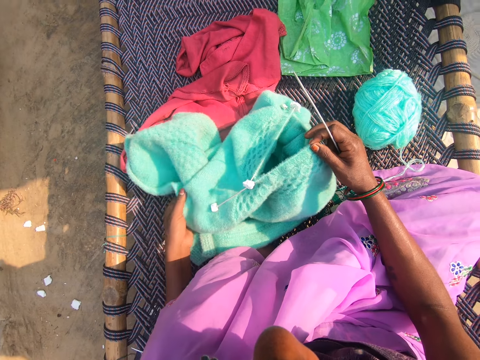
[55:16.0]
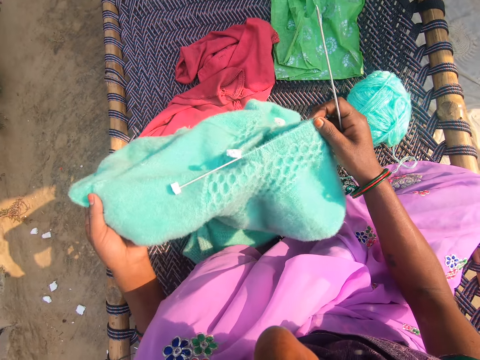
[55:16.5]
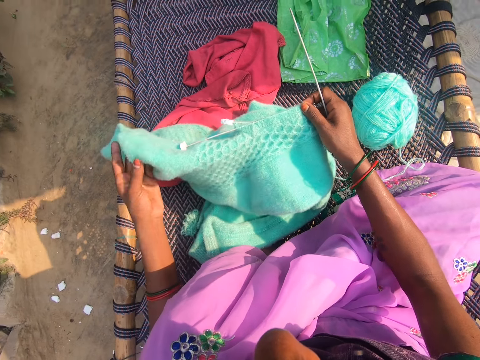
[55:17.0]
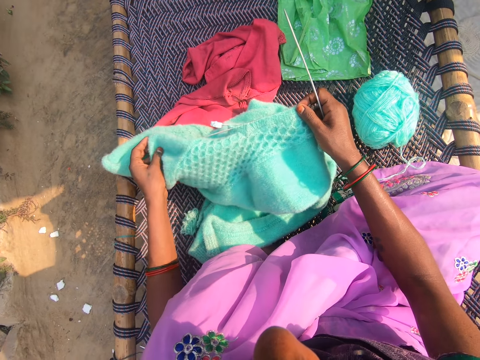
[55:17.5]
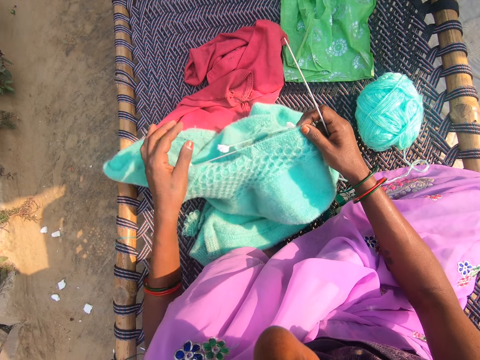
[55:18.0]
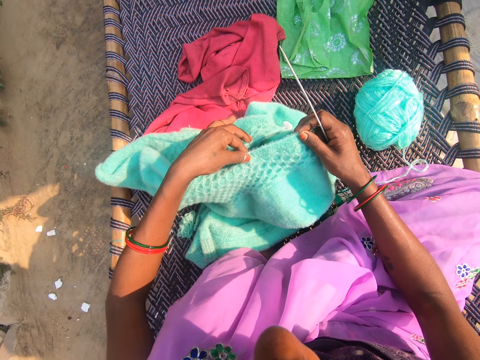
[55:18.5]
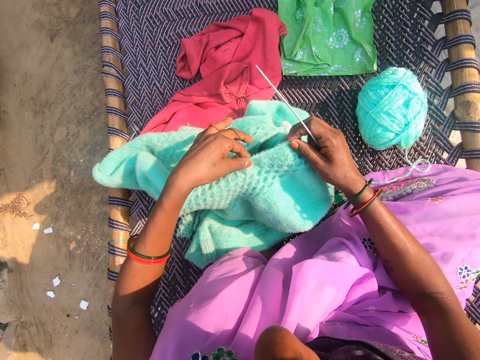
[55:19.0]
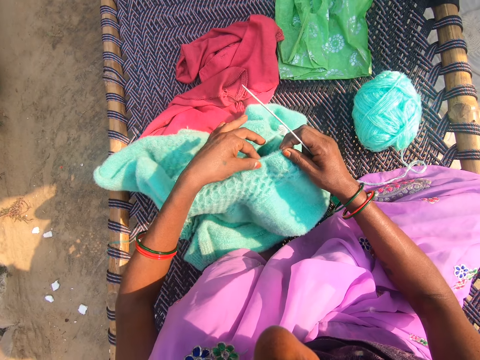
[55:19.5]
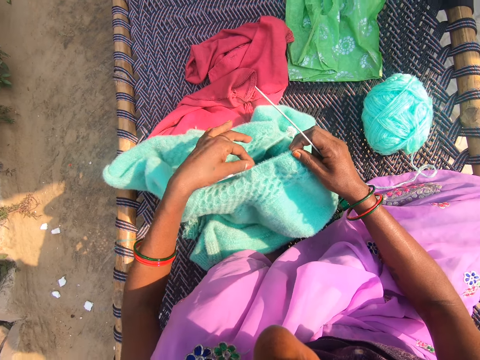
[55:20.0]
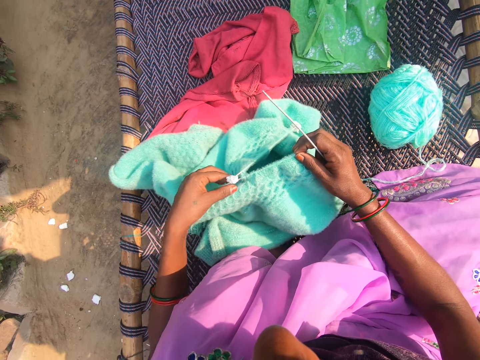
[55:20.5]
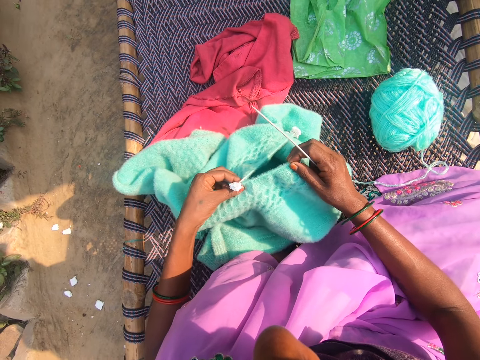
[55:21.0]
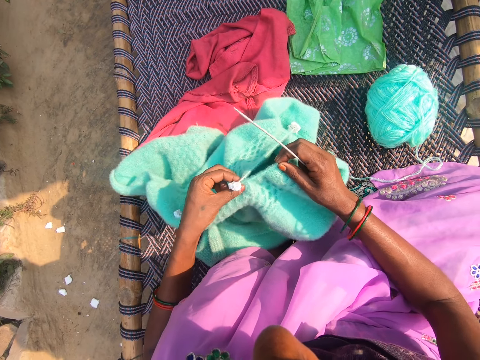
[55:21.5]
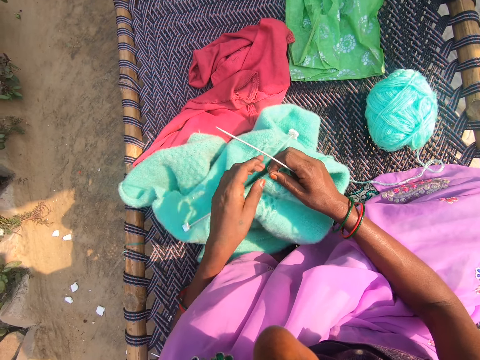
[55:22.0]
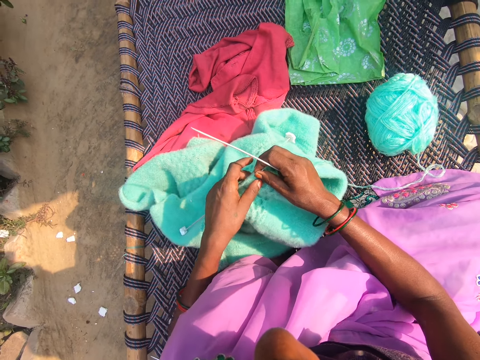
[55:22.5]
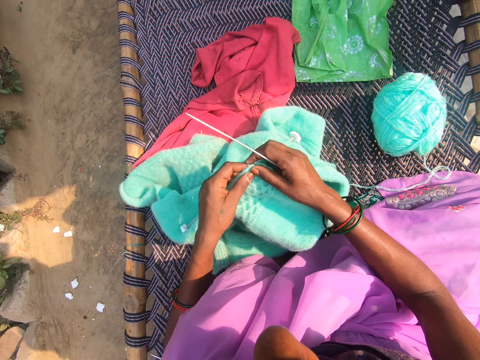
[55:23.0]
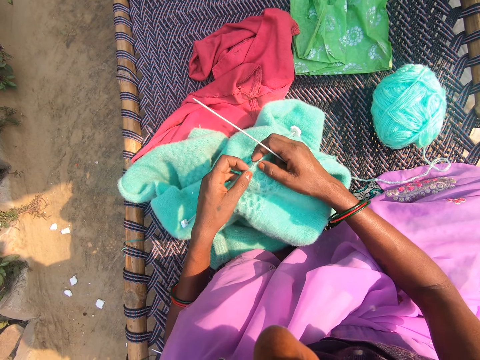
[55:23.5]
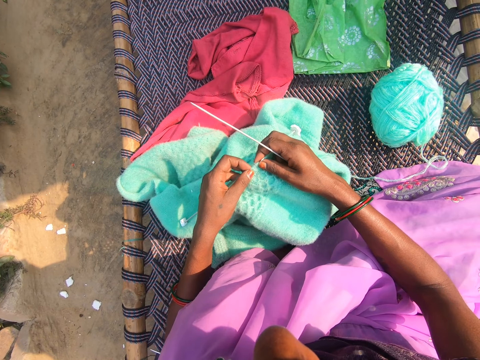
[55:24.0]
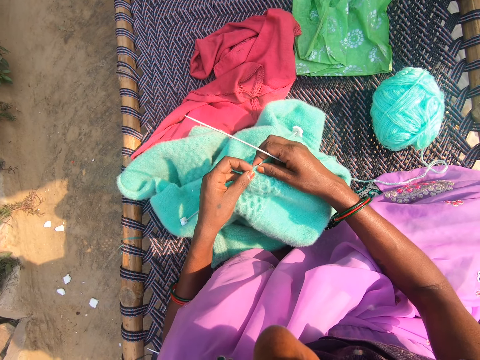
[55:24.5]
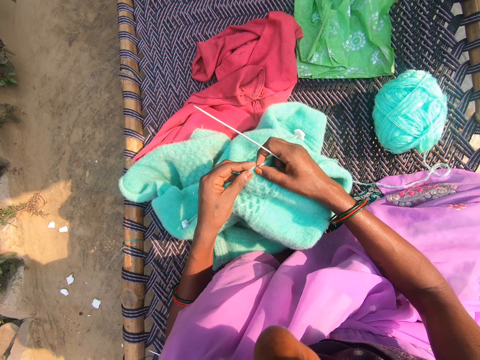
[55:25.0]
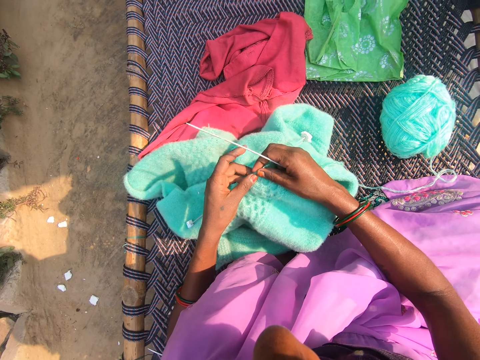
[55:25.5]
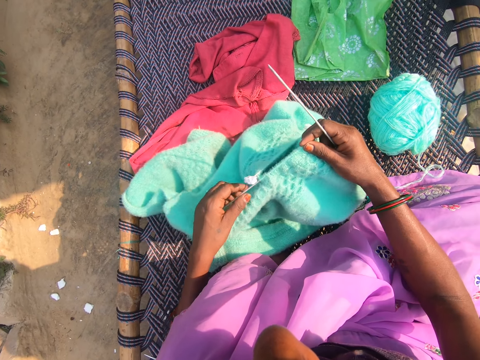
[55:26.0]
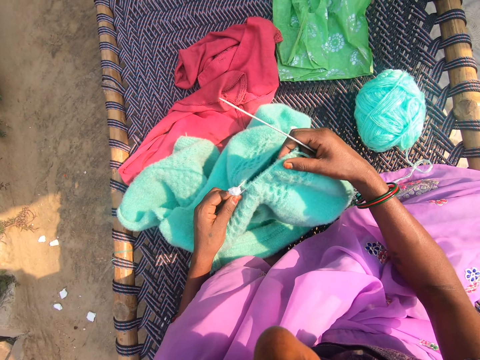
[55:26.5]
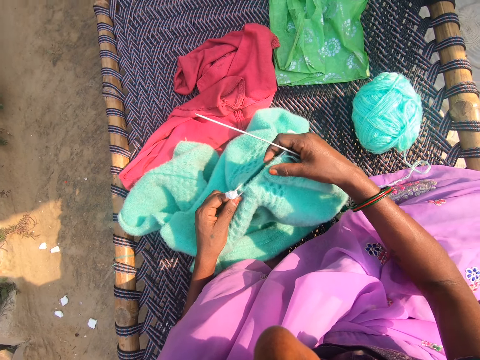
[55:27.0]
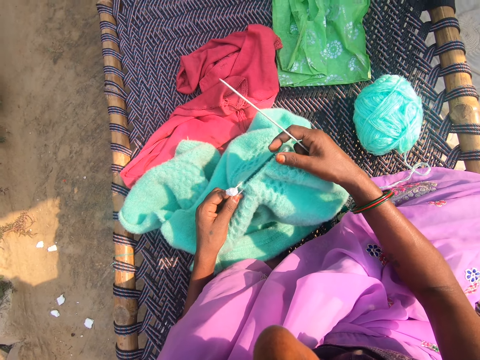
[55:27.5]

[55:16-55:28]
The camera wearer moves the garment. They align the thread stitches.

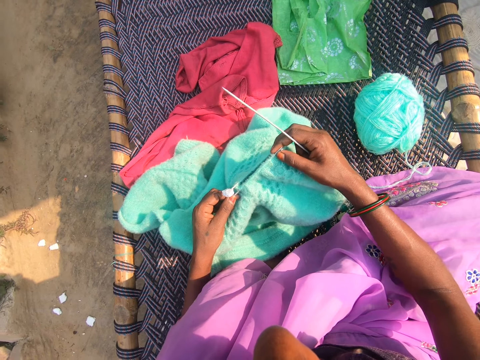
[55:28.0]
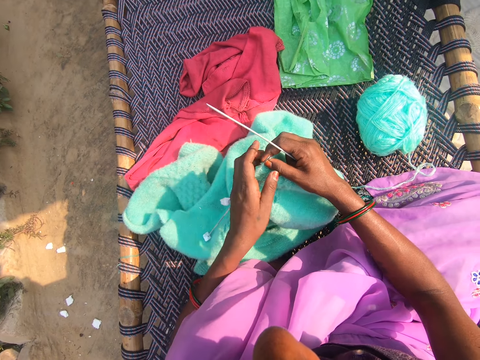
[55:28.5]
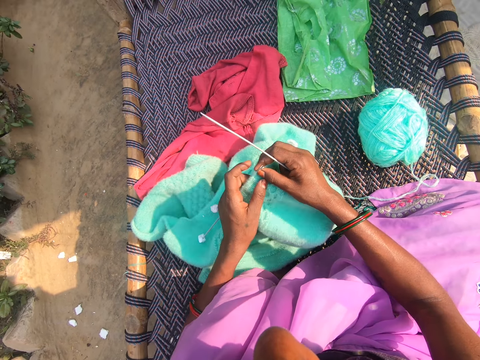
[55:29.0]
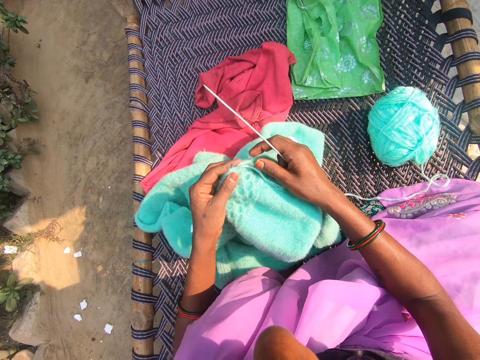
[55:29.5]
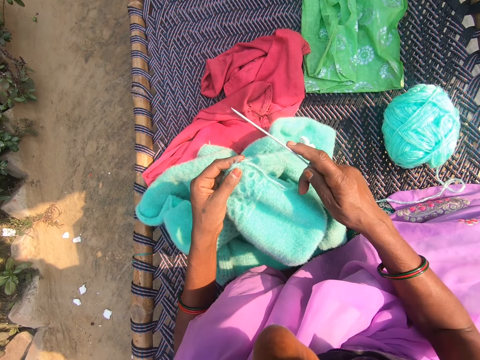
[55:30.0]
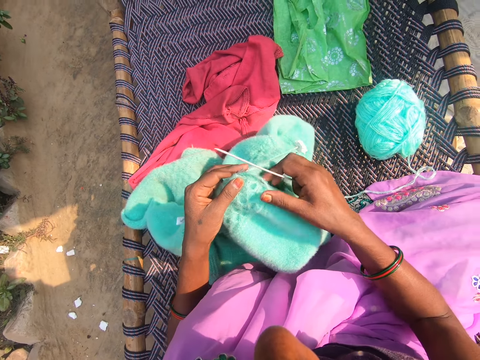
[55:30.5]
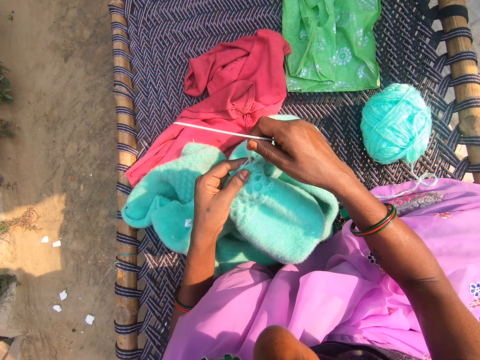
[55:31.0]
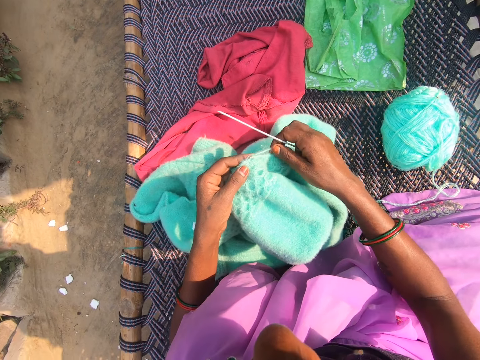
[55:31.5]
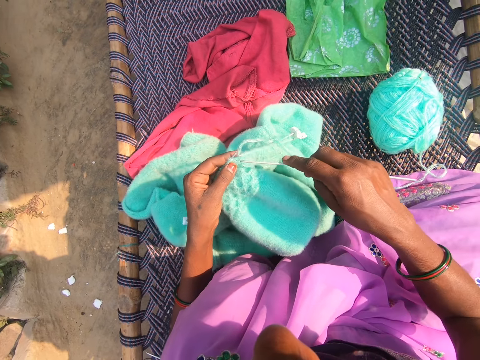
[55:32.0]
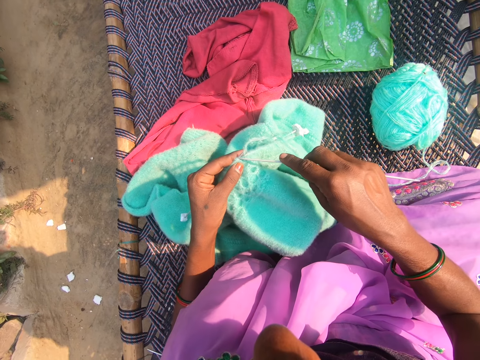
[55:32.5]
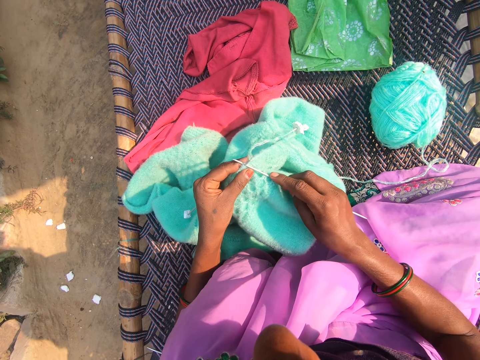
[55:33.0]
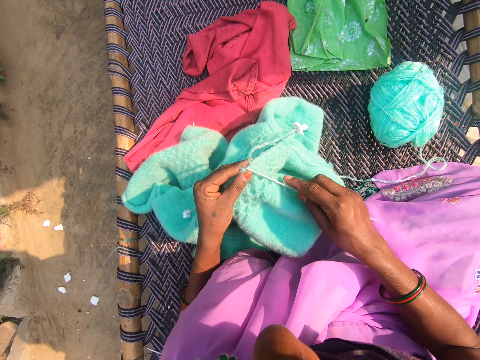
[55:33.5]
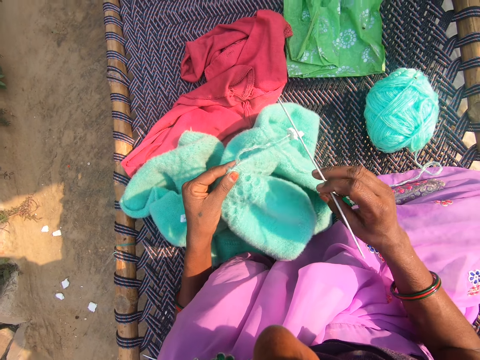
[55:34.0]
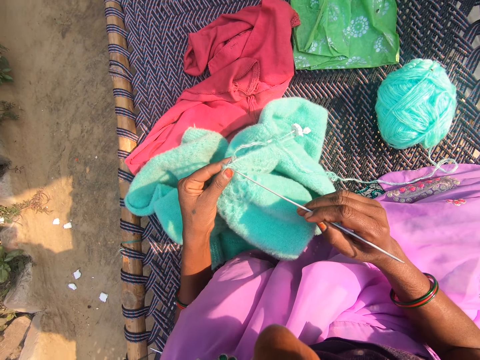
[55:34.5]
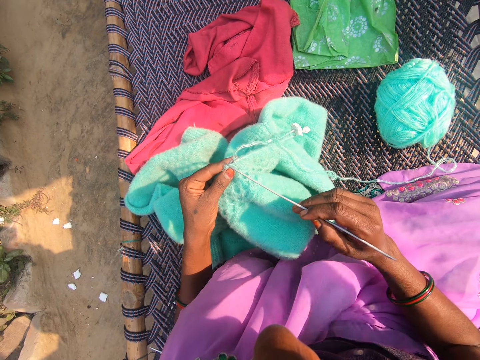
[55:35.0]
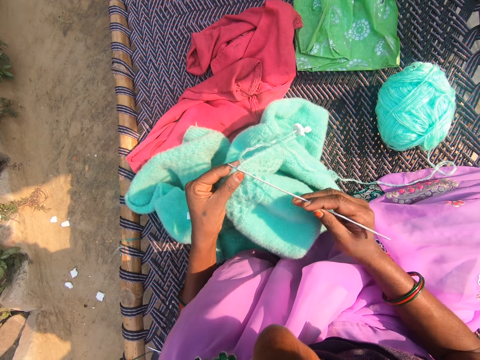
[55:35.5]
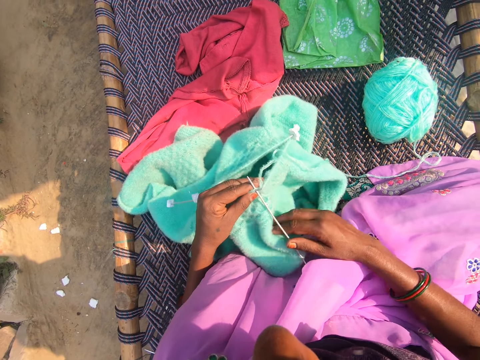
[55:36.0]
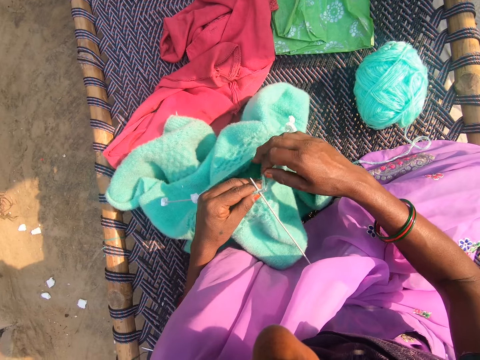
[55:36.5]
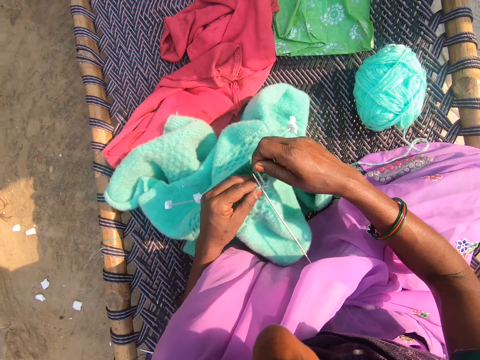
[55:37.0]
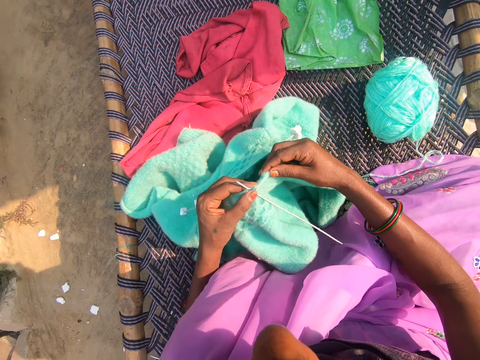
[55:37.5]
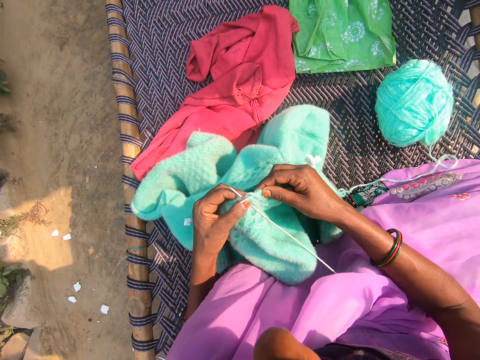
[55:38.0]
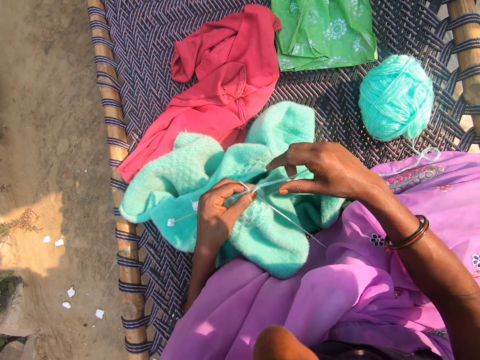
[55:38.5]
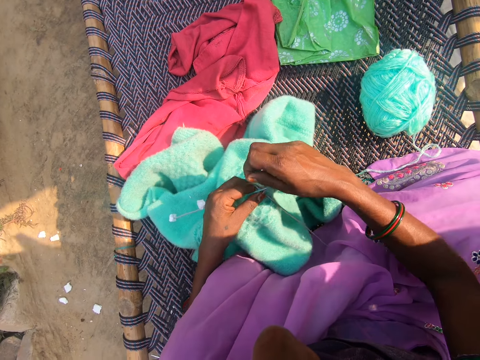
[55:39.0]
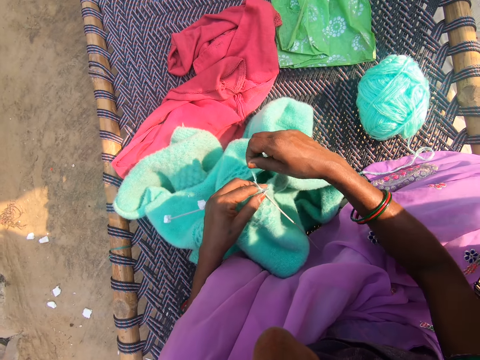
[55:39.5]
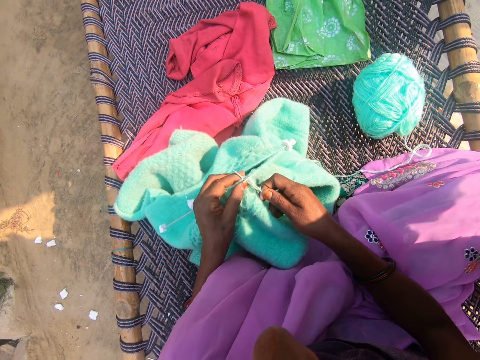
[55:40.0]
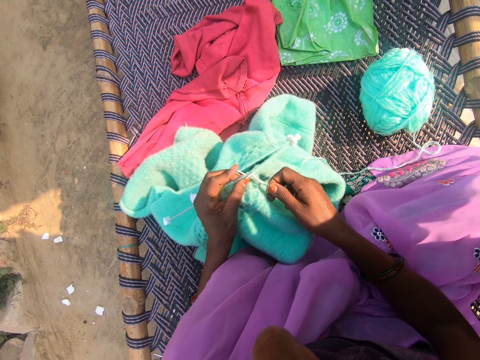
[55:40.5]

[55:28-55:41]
The camera wearer knits a garment. She knits the fabric in her hands.

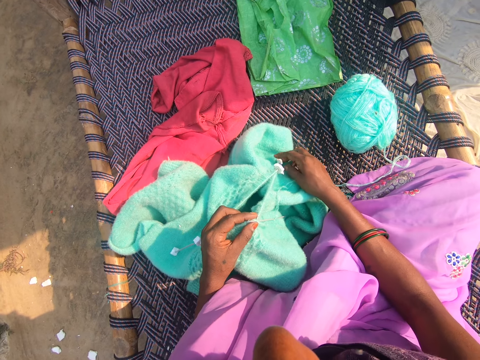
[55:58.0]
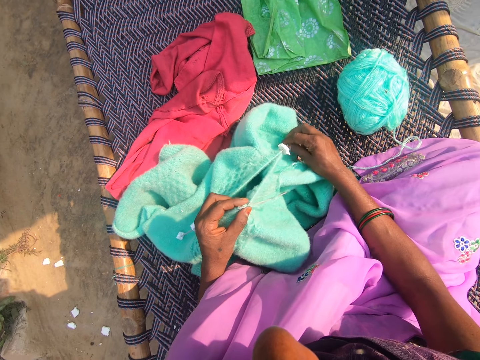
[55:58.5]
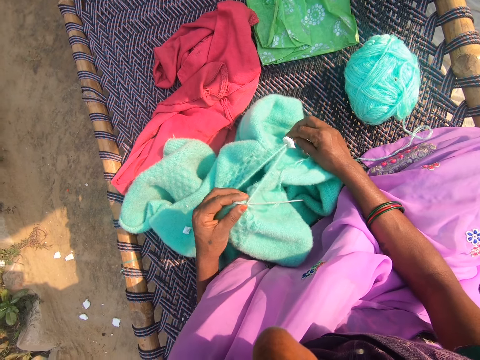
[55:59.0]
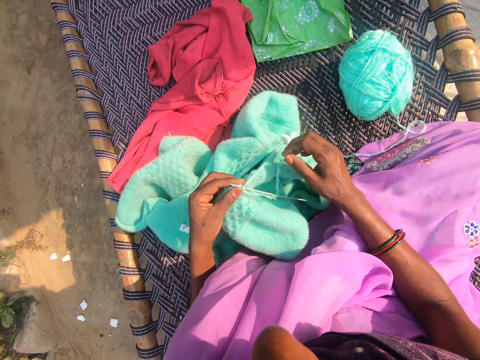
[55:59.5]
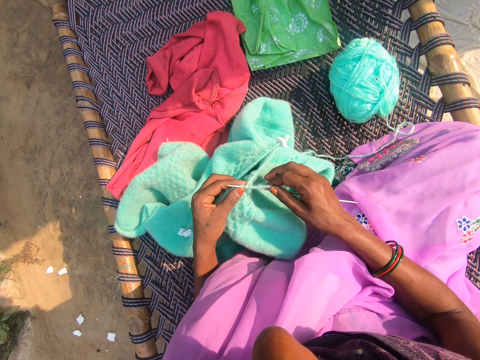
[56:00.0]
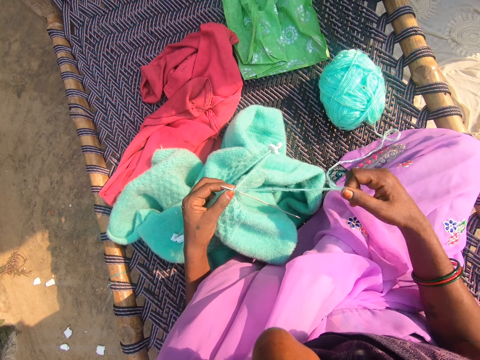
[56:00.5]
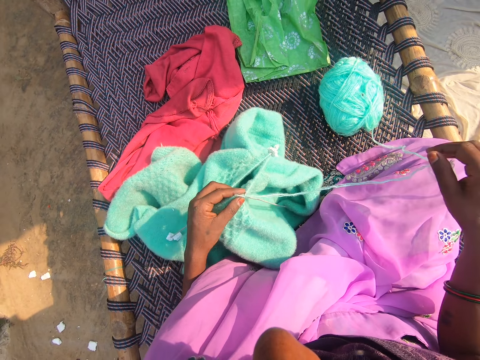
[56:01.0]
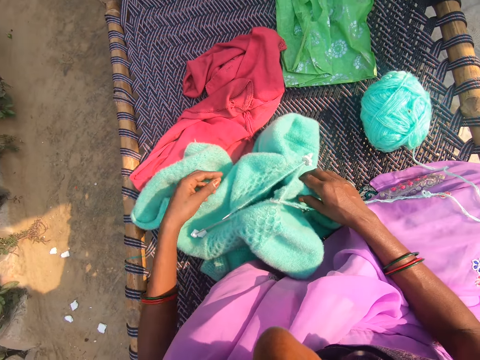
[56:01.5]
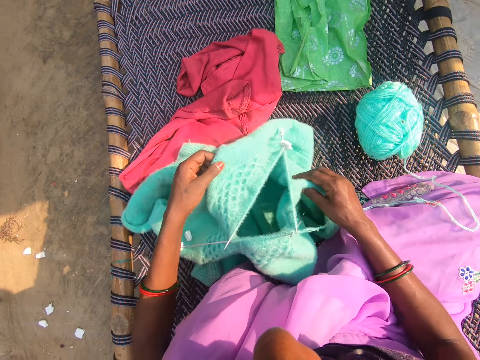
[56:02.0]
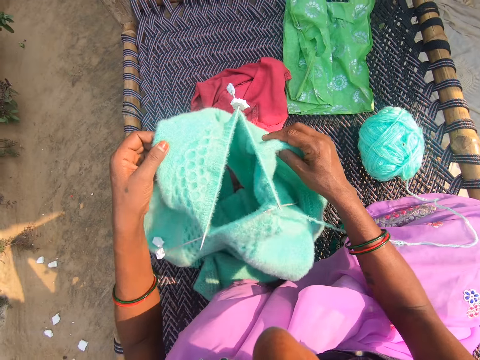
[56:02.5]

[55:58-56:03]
The camera wearer adjusts the fabric in her hands. She adjusts the green wool with her right hand. She moves the garment.
